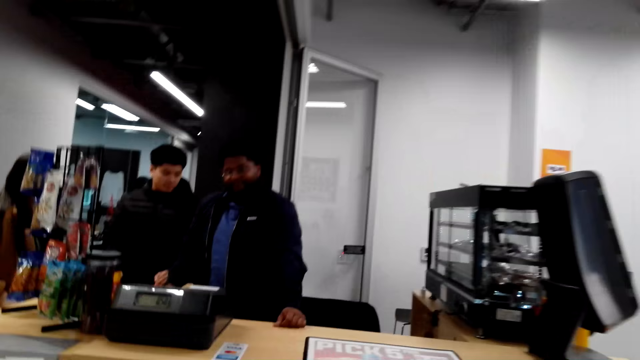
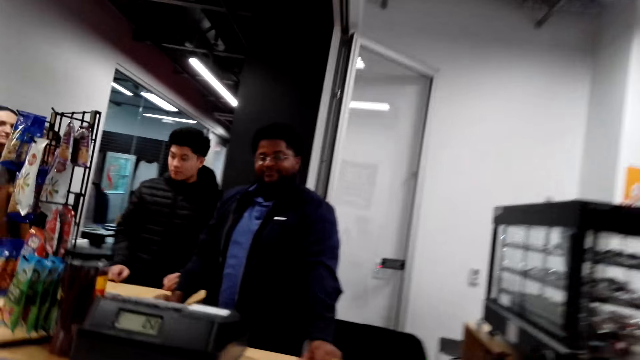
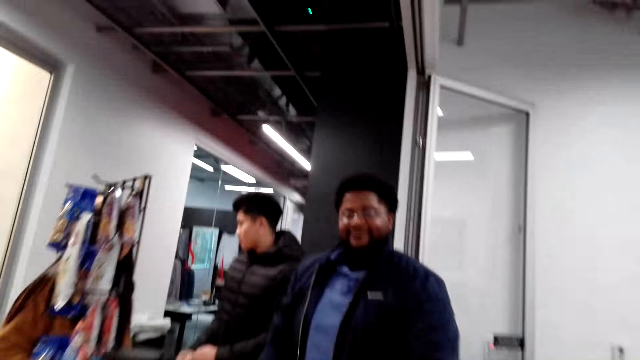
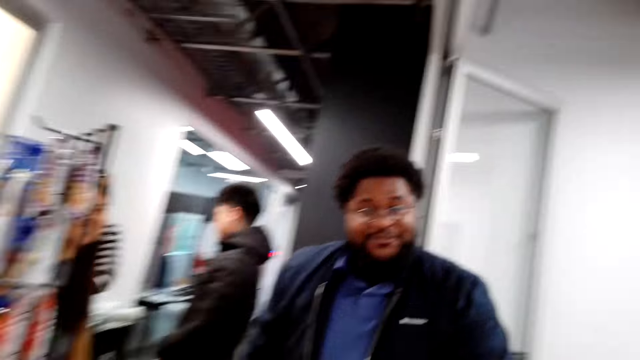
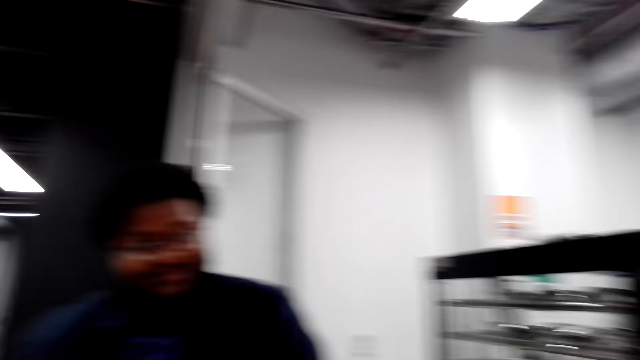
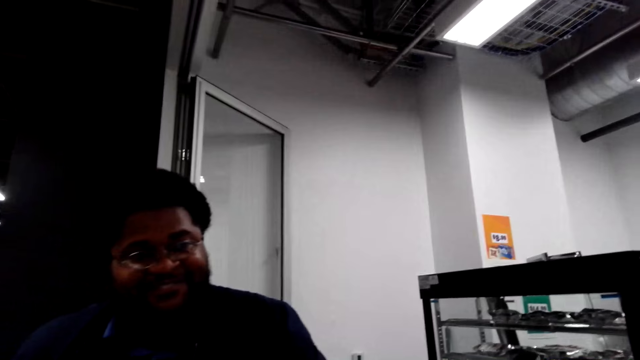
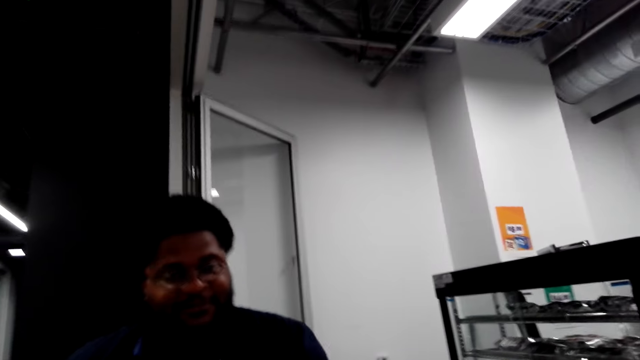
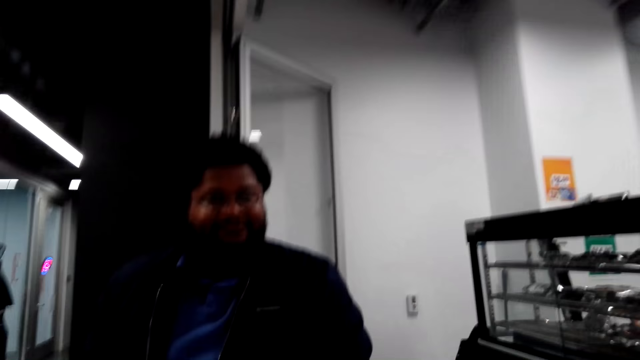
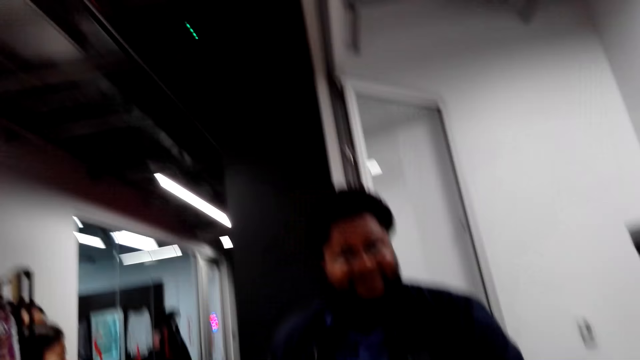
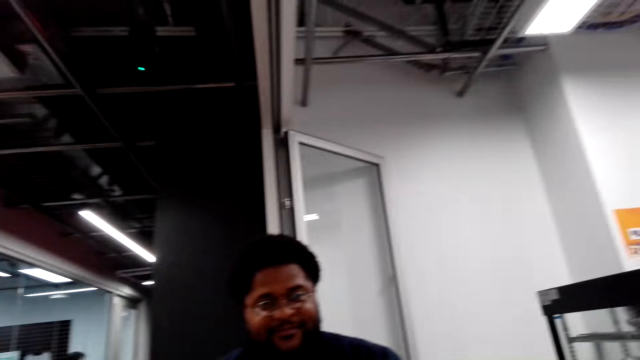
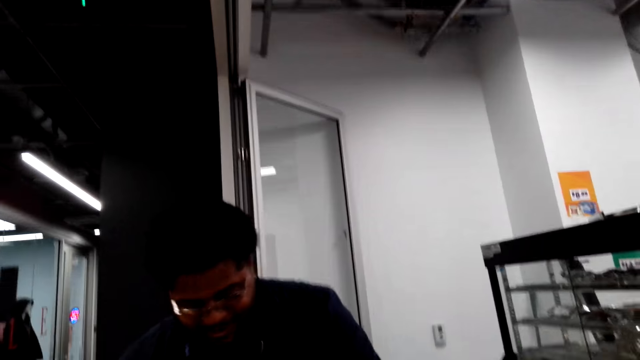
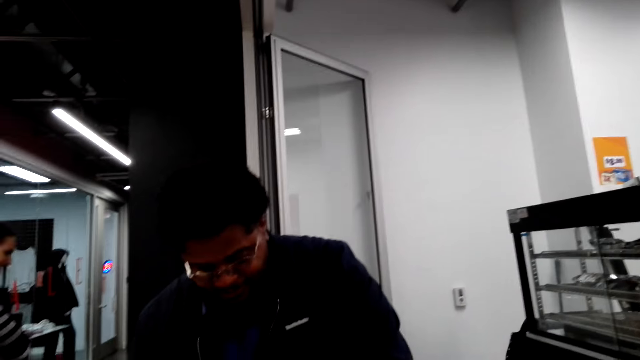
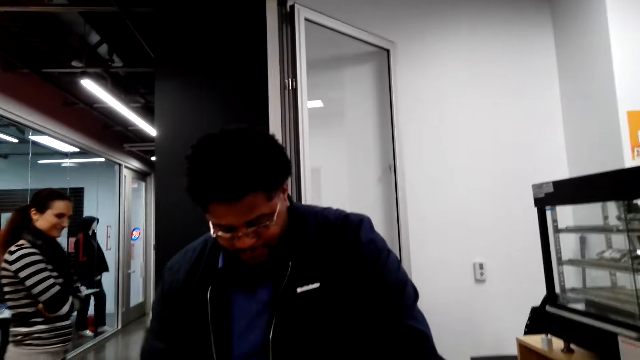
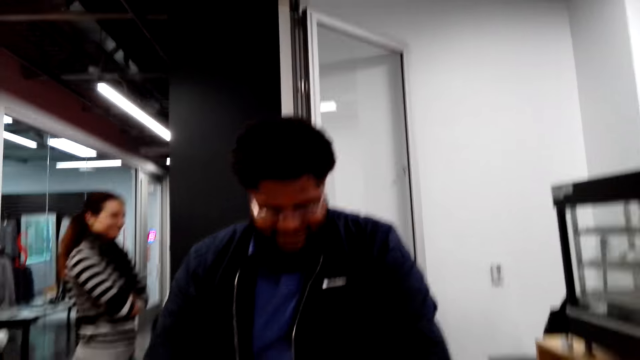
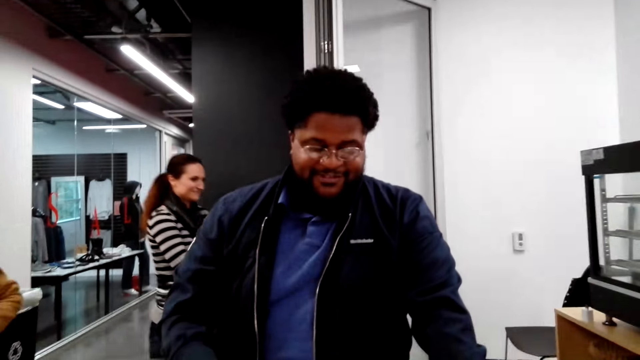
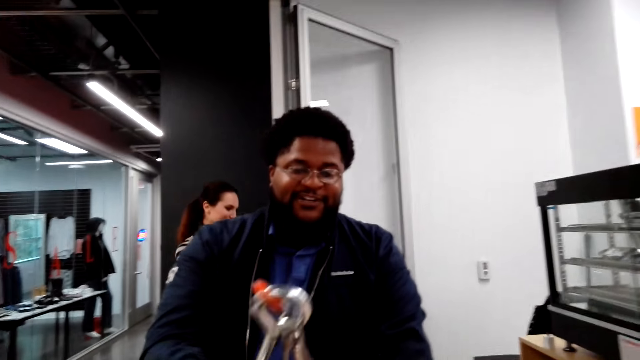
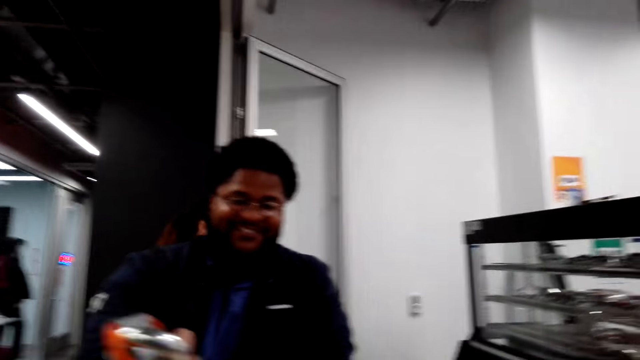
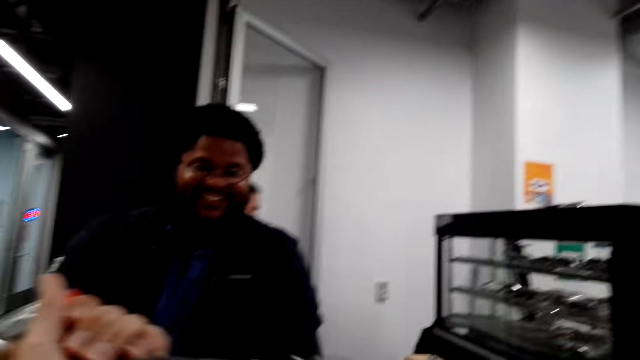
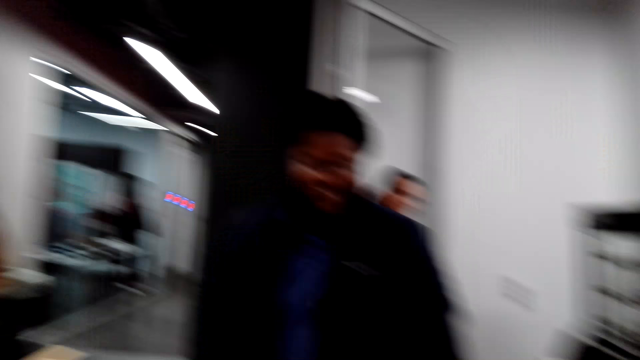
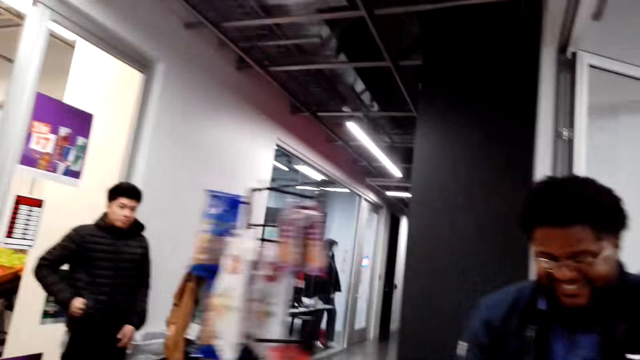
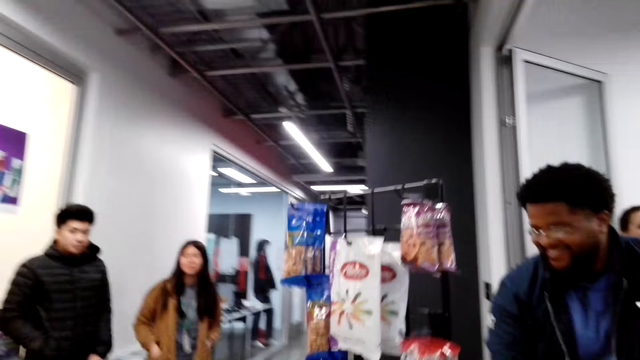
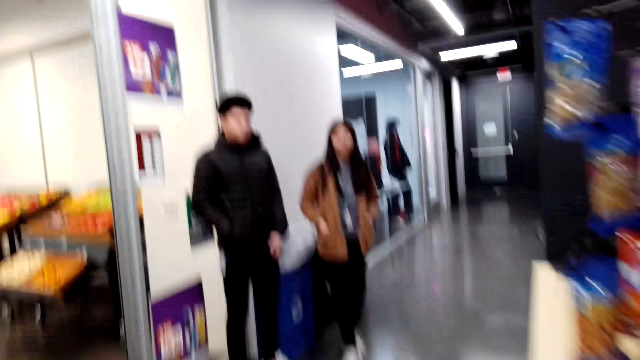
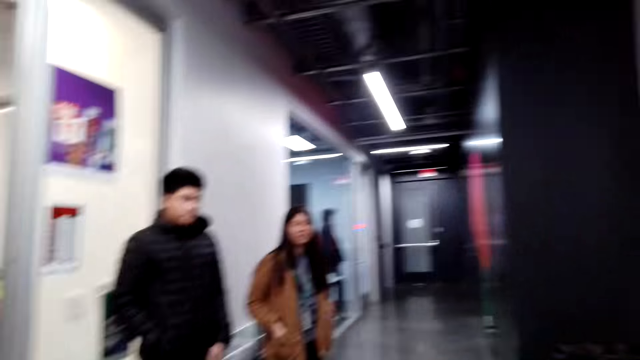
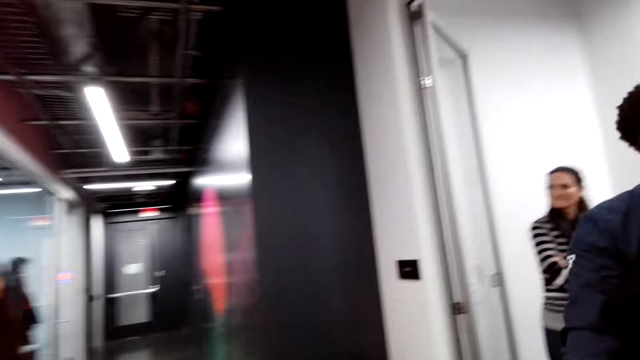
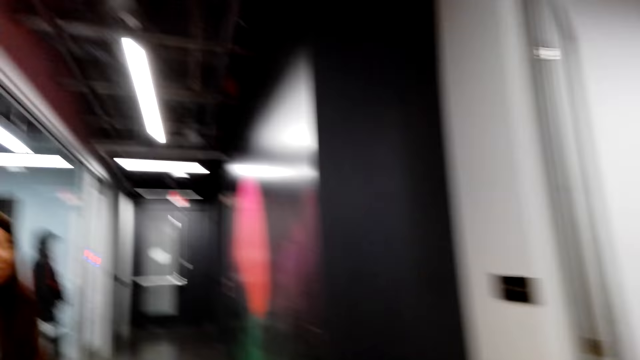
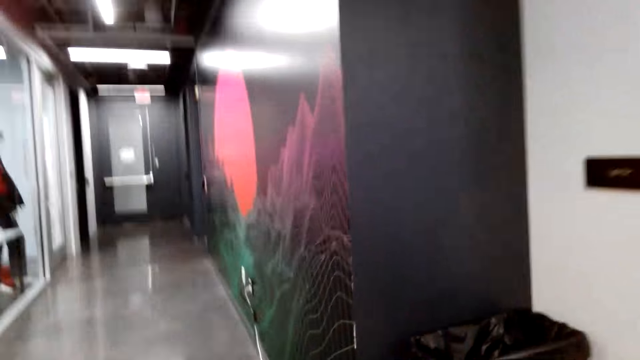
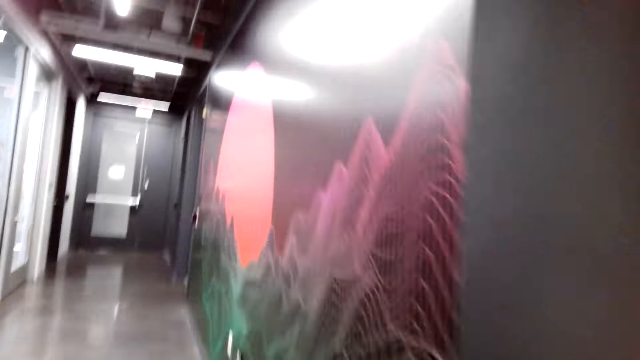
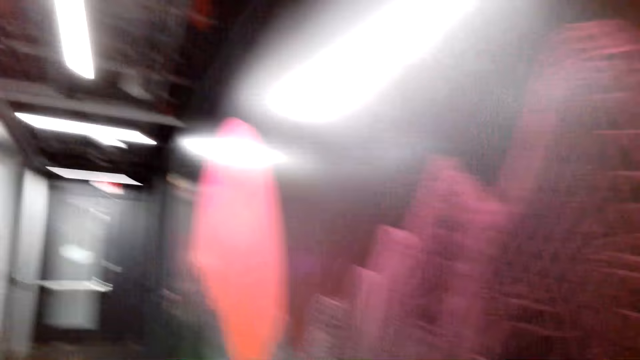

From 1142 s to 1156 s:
The camera wearer walks to a man. They look at another man. They talk to the first man. They walk to the first man. The first man gives the camera wearer a key. The camera wearer walks. They look at the other man. They look at a lady.

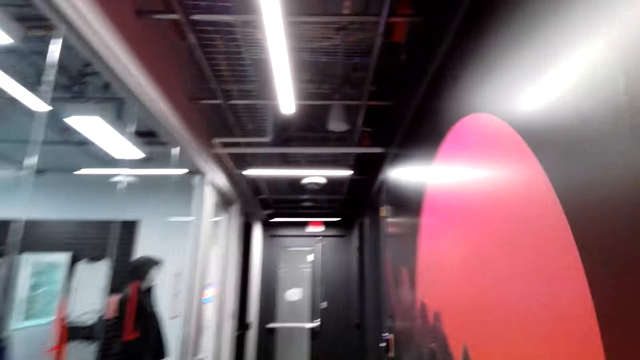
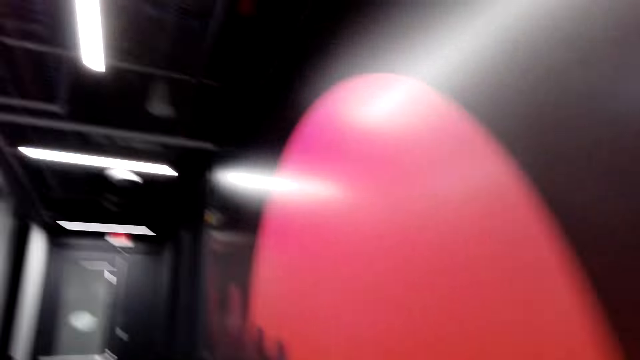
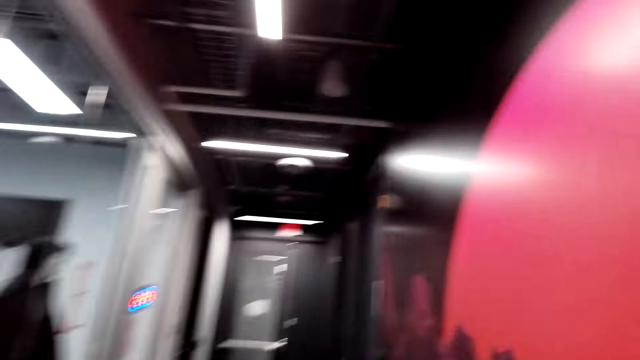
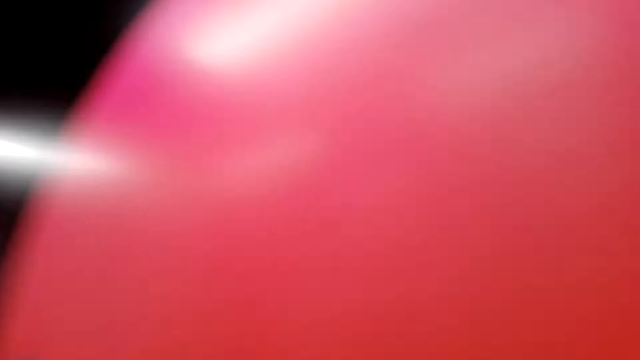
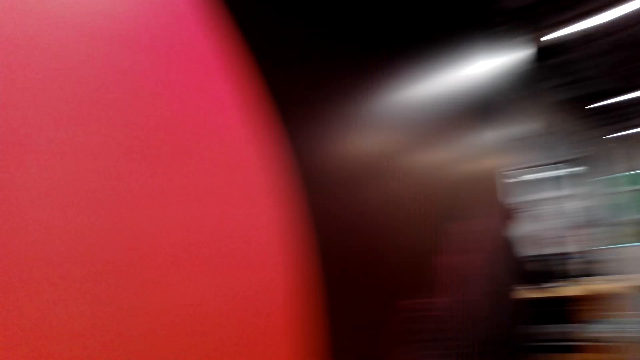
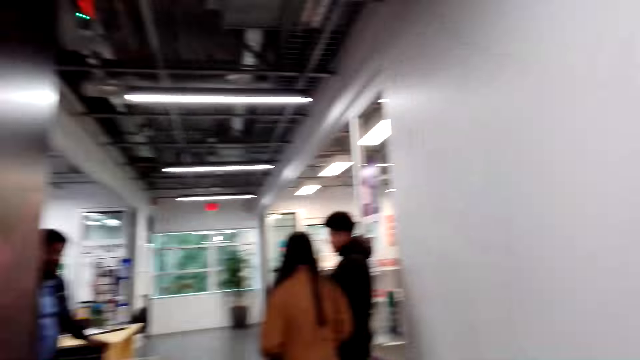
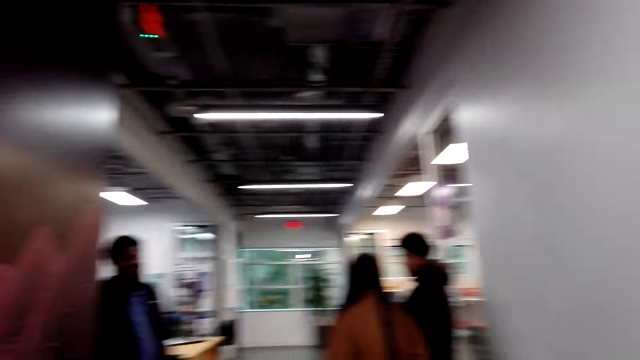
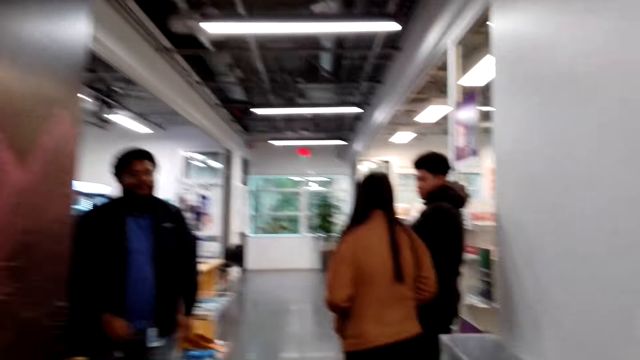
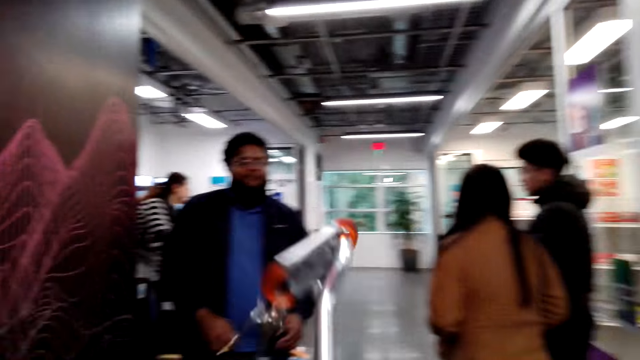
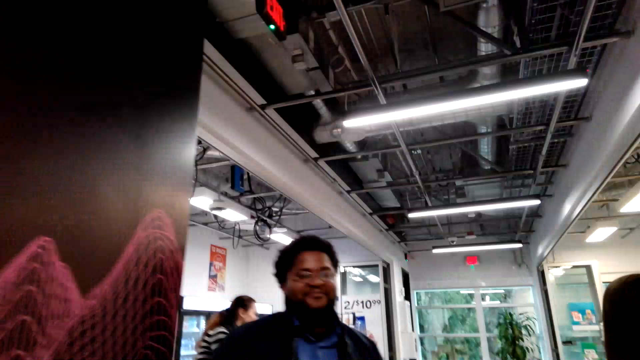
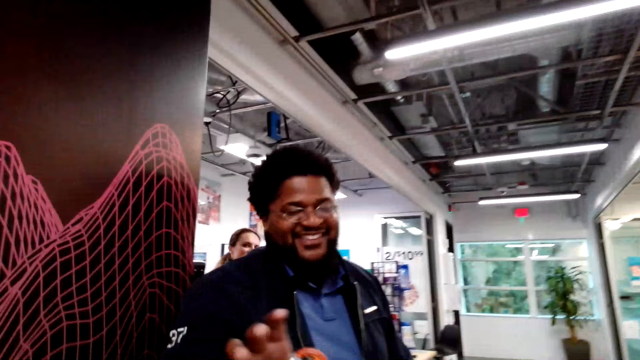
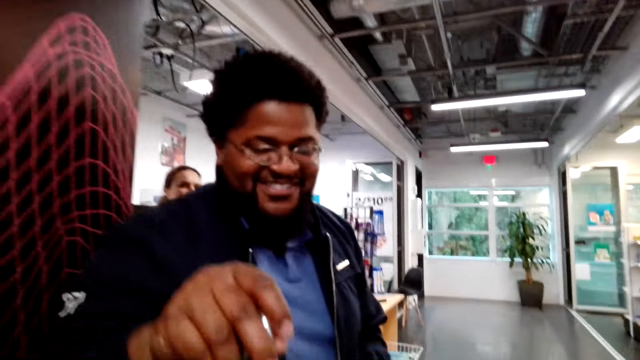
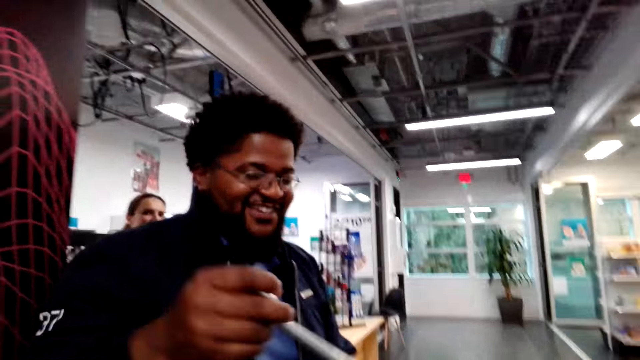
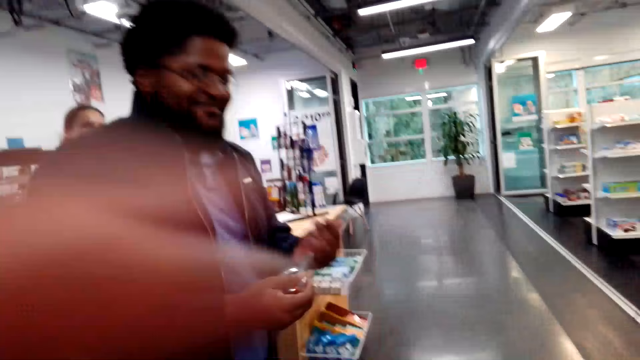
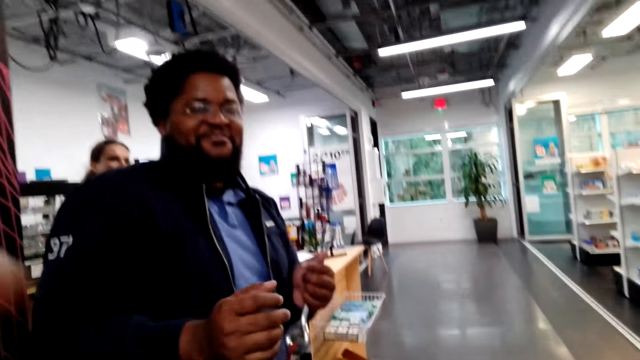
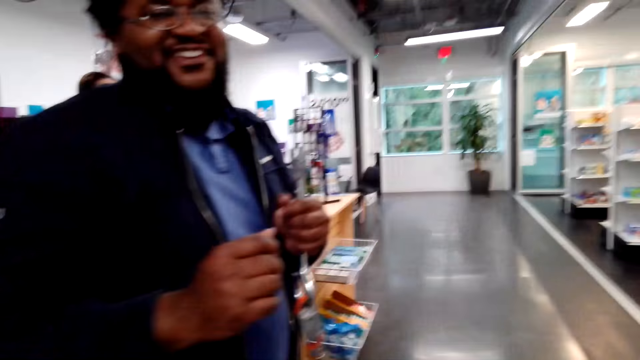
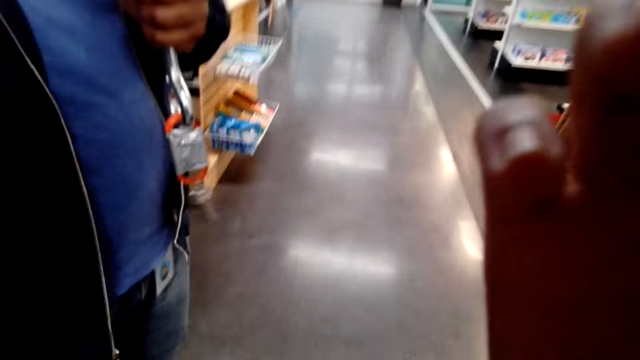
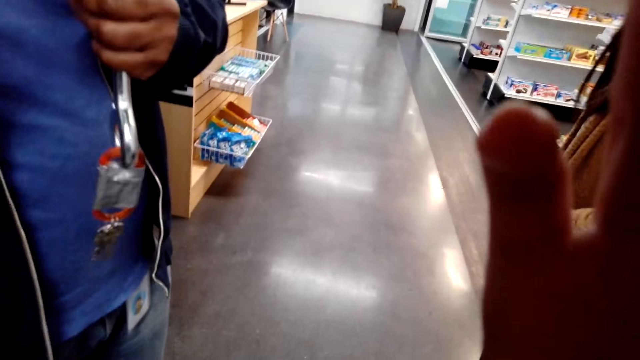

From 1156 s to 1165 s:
The camera wearer looks around. They walk in the corridor. They look at the man. They talk to the man. They give the man the keys.
